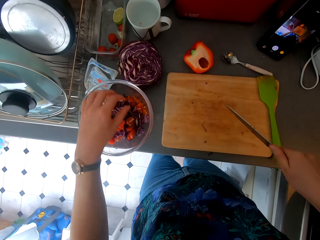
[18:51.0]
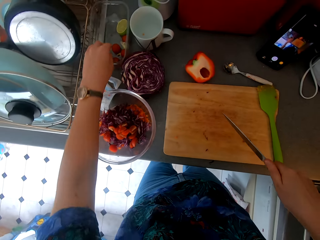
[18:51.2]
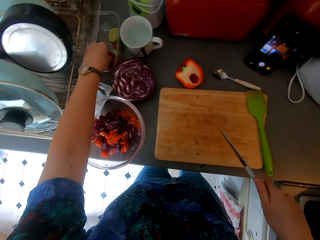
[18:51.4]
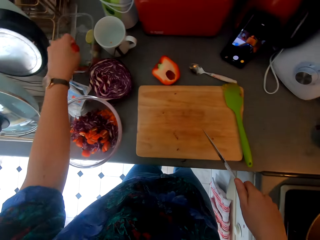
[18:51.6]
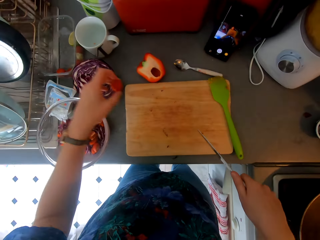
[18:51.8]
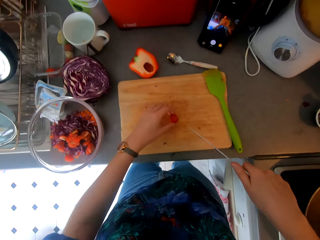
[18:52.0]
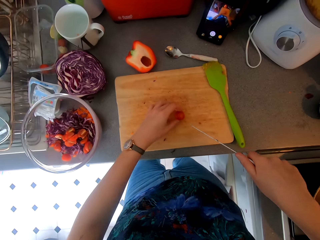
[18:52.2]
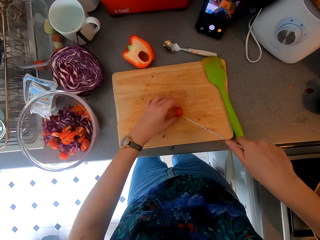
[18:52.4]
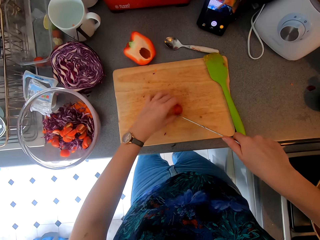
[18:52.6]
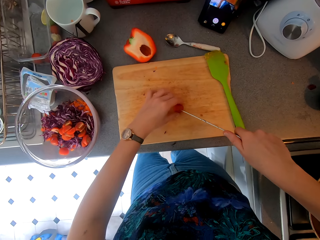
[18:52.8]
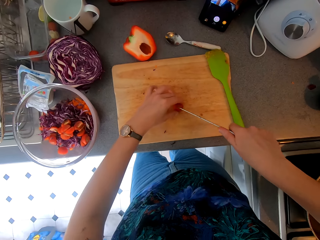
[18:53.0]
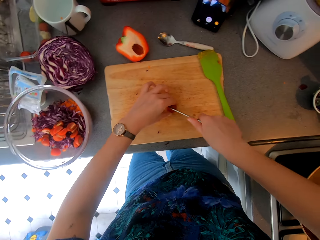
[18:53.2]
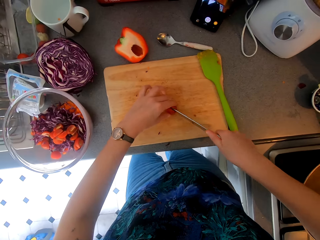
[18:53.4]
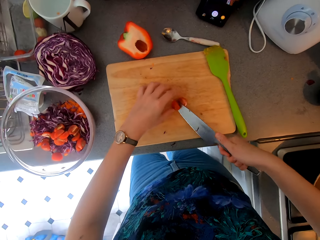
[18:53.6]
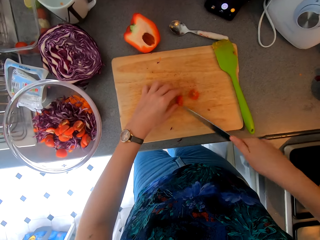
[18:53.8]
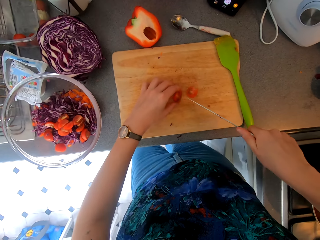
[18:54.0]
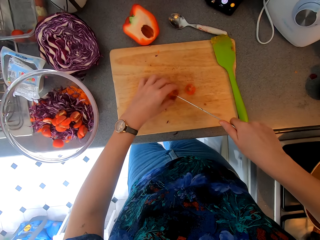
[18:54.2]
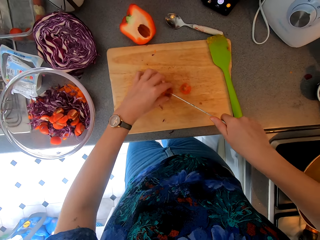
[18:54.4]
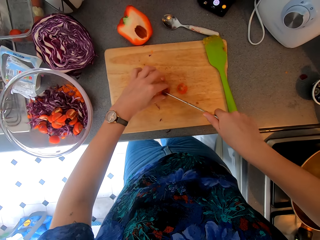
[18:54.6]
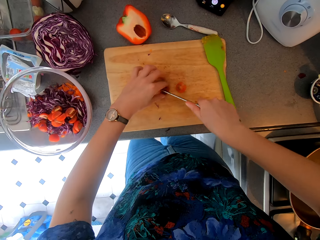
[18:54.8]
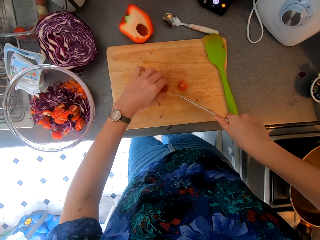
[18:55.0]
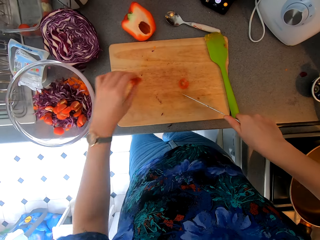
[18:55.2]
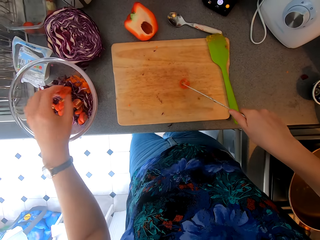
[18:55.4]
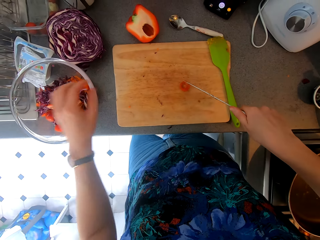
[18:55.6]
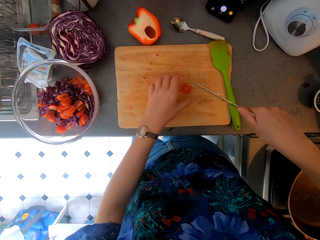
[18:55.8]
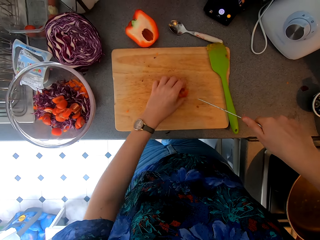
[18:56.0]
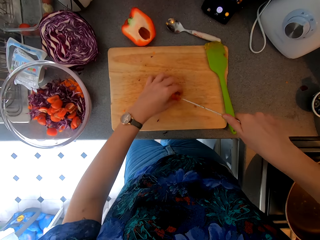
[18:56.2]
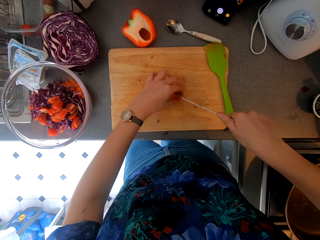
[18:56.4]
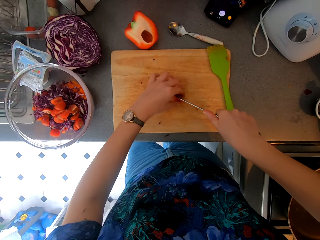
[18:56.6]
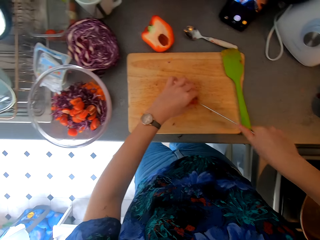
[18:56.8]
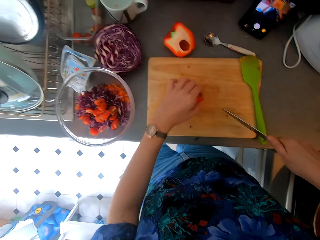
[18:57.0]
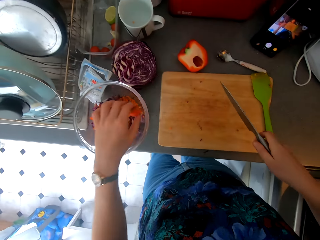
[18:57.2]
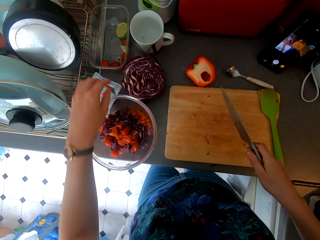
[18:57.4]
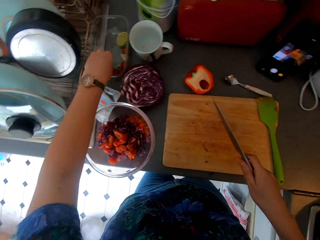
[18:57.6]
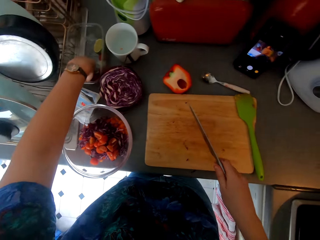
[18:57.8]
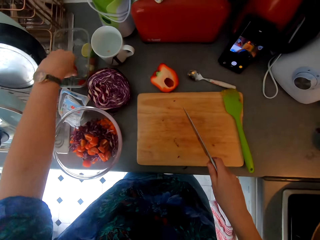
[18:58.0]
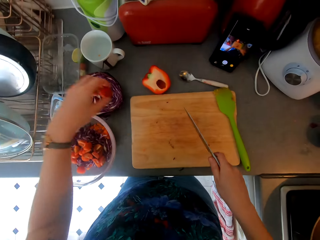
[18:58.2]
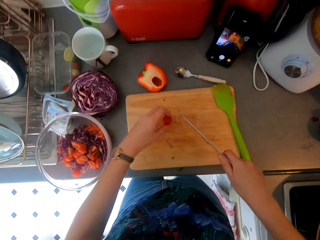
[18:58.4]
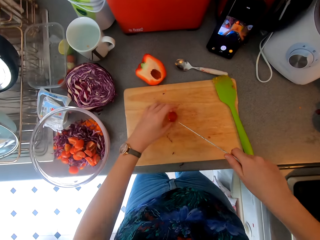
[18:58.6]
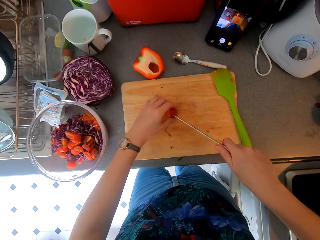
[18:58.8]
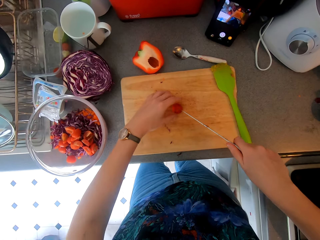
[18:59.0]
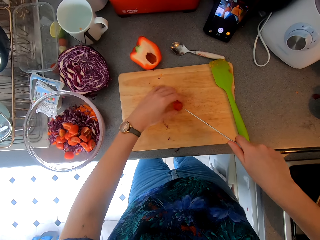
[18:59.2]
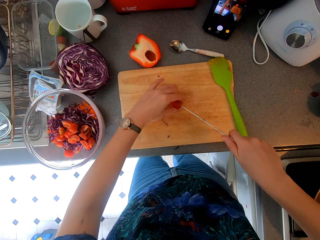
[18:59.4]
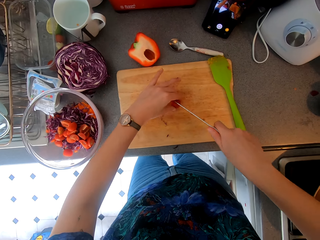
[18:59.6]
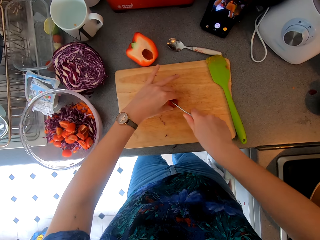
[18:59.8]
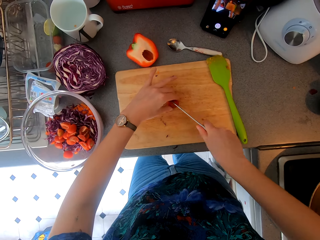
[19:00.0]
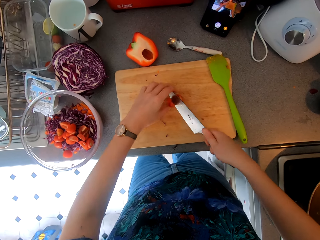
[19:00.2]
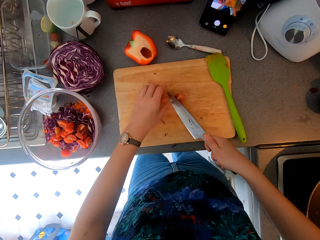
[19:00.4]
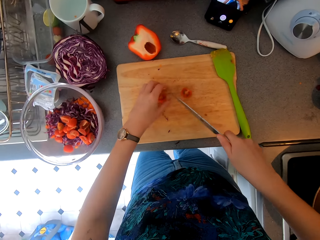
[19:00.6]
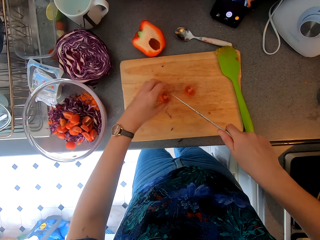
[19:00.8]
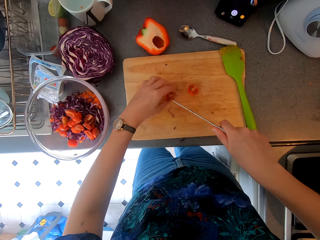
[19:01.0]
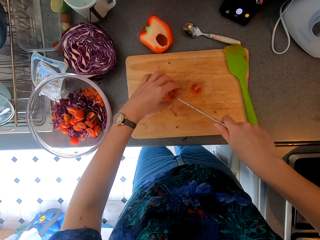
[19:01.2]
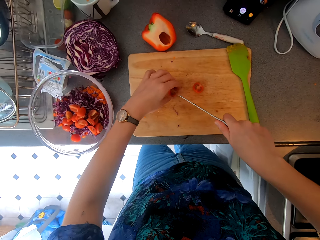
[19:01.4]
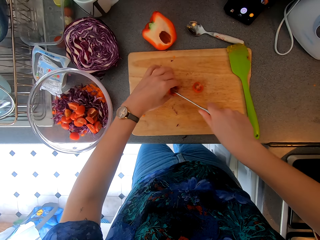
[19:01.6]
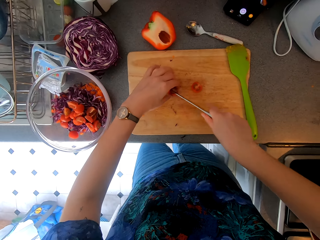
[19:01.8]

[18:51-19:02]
The camera wearer places the tomato in the bowl. They pick the tomato from the dish and cut the tomato. They place the tomato in the bowl. They cut the tomato. They place the tomato in the bowl. They pick the tomato from the dish and cut the tomato.

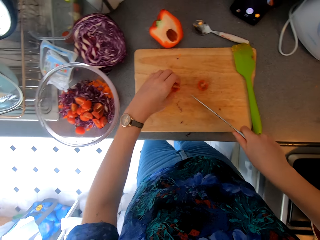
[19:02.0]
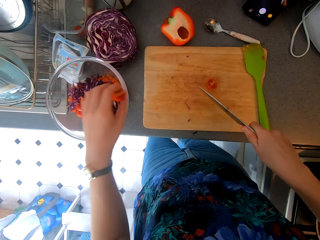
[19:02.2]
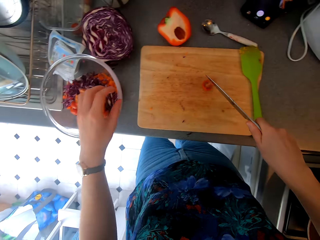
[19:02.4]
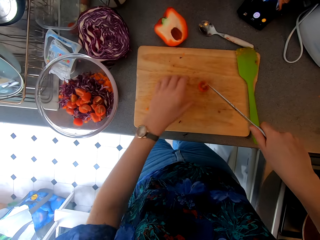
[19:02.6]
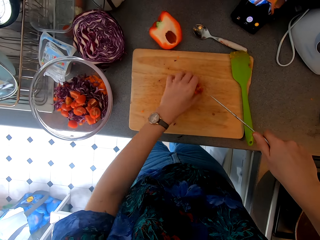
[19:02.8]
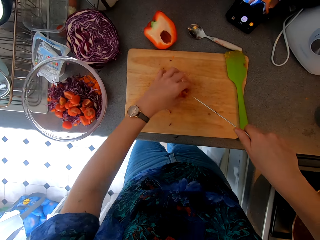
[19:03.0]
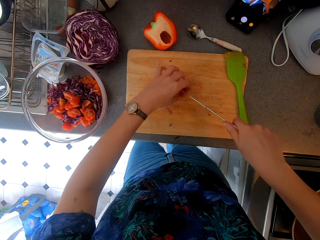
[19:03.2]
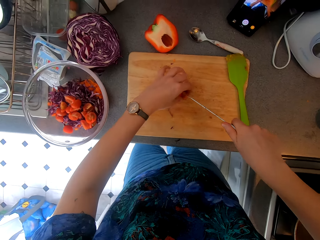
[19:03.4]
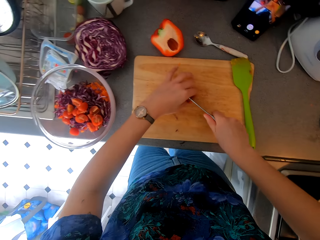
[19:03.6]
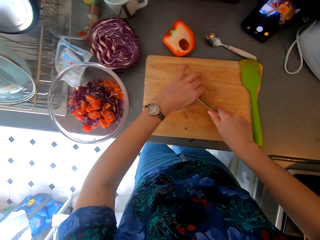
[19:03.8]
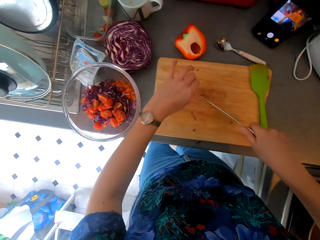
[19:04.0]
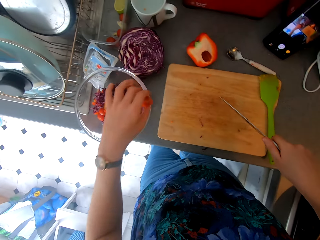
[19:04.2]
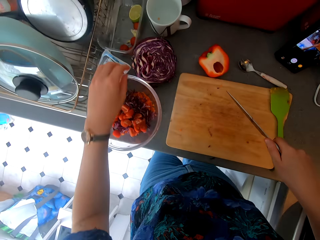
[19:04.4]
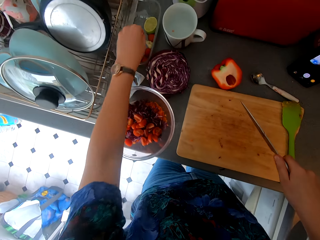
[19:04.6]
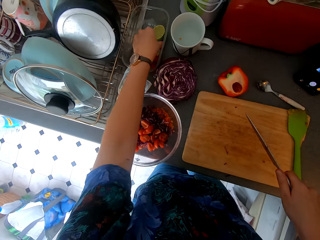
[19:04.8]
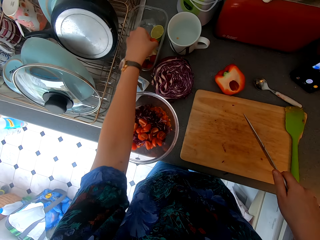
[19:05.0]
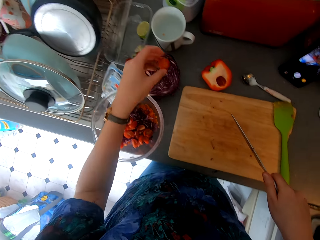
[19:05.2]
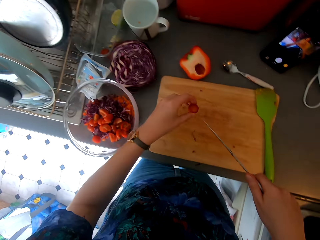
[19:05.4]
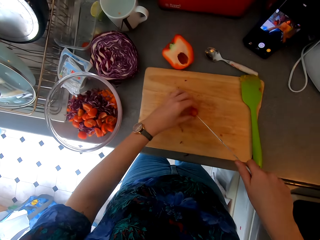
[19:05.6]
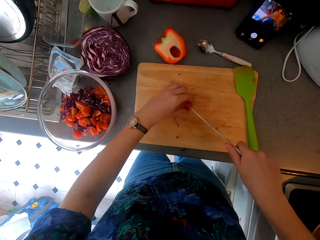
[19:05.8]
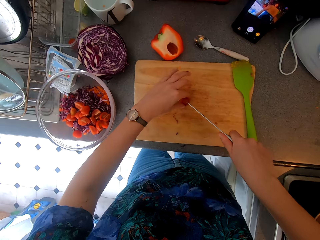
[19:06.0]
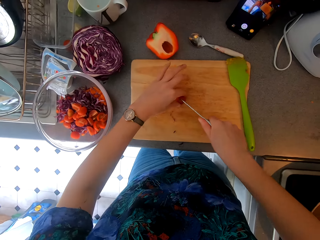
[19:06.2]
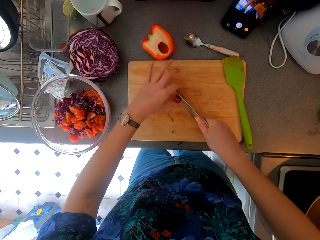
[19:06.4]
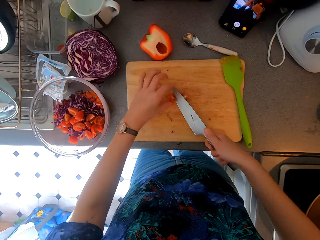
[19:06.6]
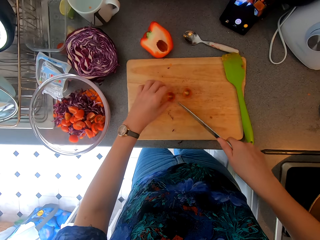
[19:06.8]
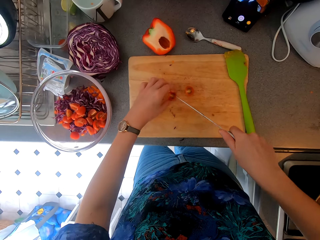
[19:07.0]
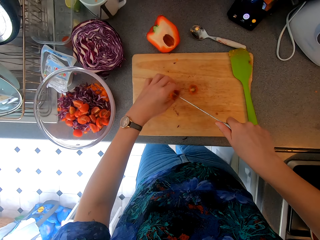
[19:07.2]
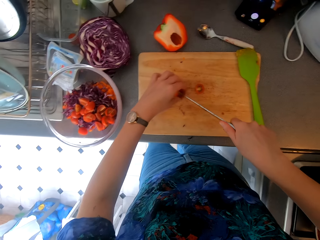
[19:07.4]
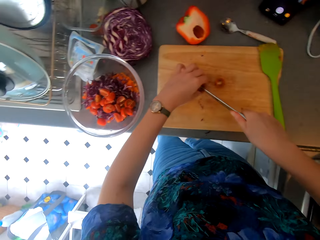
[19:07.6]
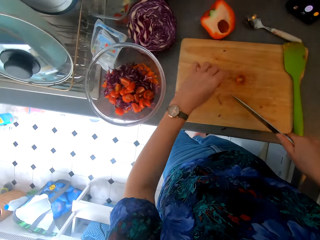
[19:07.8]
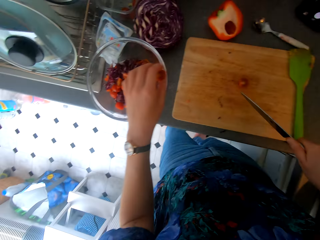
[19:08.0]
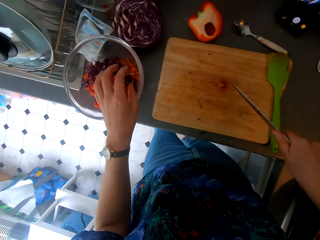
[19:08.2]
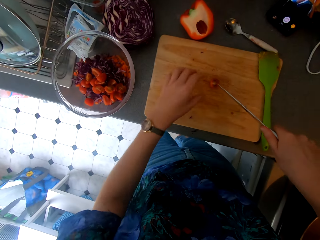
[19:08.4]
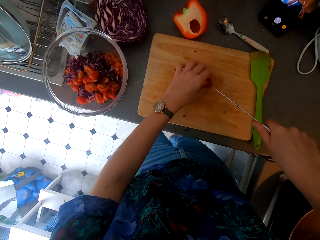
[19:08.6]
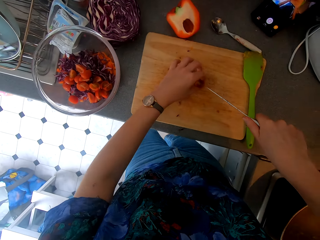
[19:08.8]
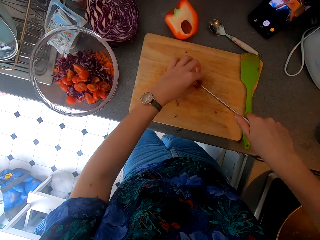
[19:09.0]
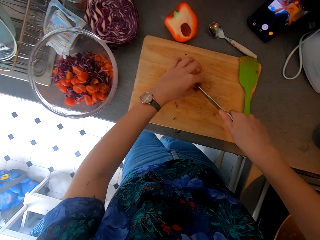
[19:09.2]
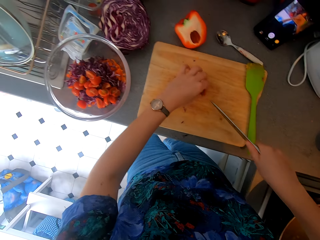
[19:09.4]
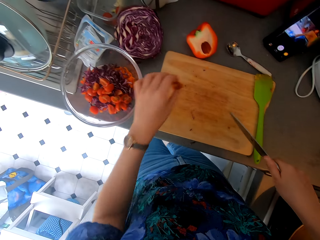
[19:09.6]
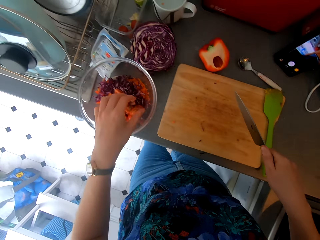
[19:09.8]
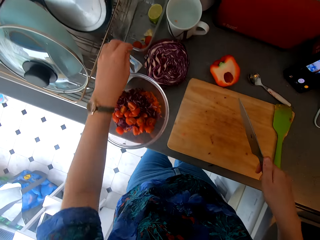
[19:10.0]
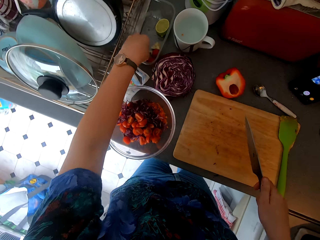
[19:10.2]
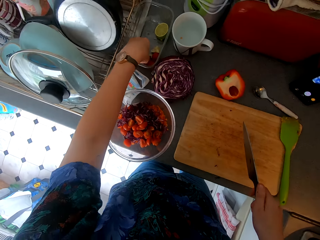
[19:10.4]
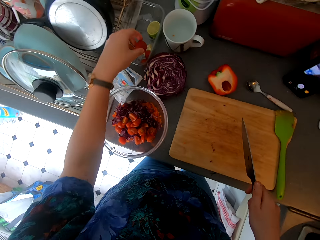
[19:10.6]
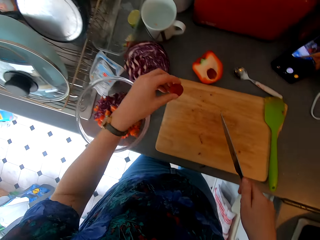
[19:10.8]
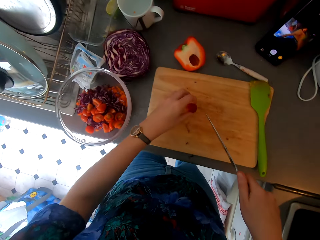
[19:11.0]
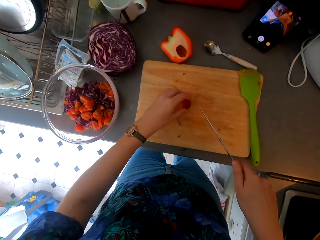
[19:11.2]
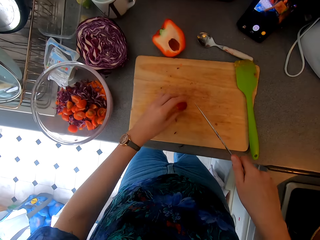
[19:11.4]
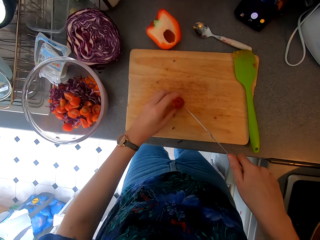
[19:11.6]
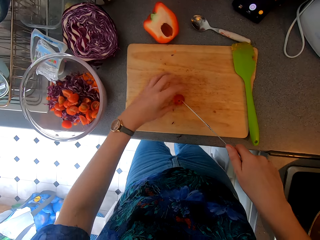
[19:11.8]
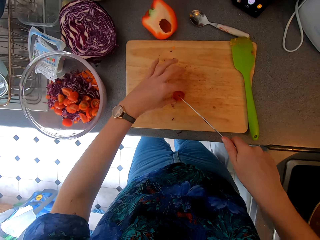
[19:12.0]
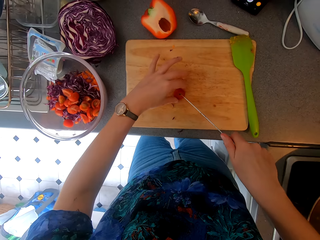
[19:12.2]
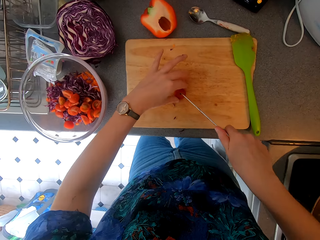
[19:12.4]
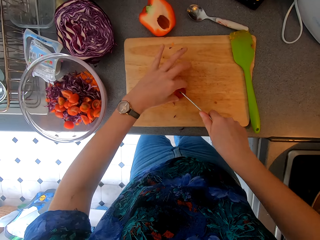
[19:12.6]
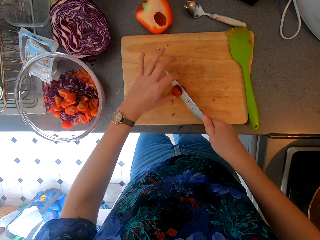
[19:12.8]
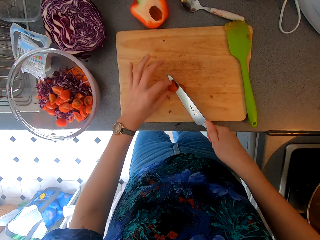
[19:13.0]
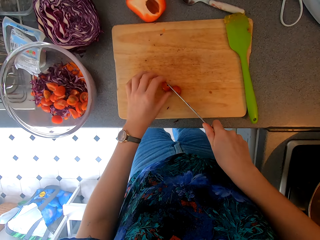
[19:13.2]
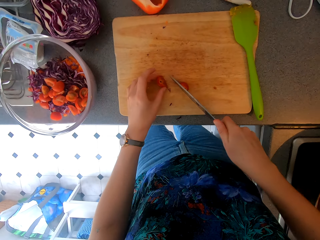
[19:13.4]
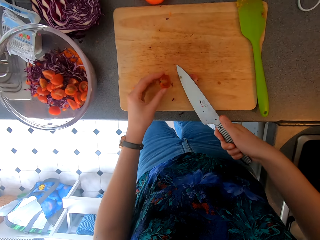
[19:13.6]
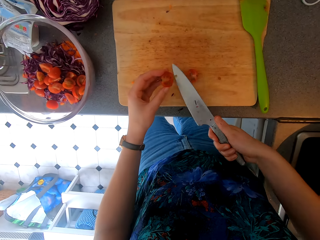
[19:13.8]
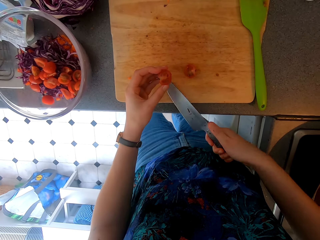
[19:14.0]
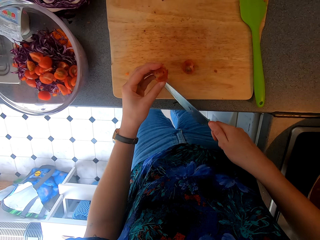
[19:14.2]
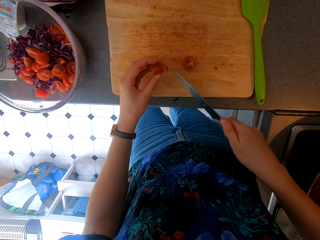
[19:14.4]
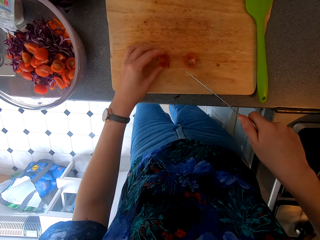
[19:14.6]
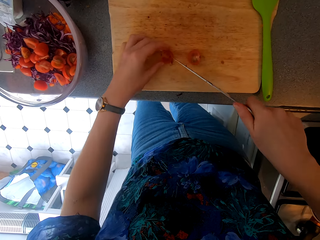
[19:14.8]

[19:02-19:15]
The camera wearer places the tomato in the bowl. They cut the tomato. They place the tomato in the bowl. They pick the tomato from the dish and cut the tomato. They place the tomato in the bowl. They cut the tomato. They place the tomato in the bowl. They pick the tomato from the dish and cut the tomato.
